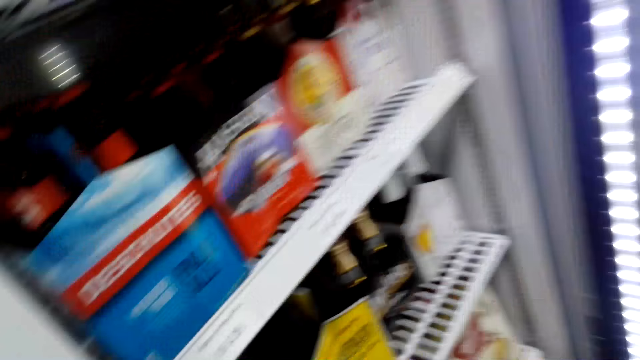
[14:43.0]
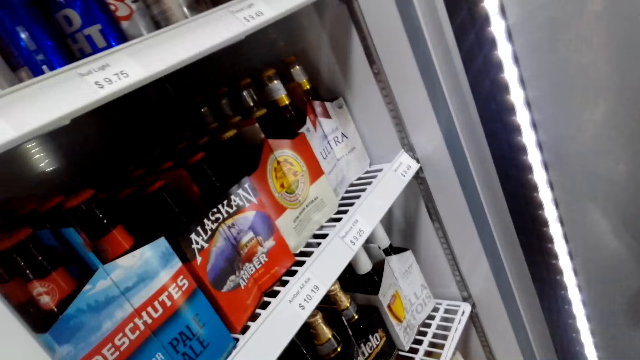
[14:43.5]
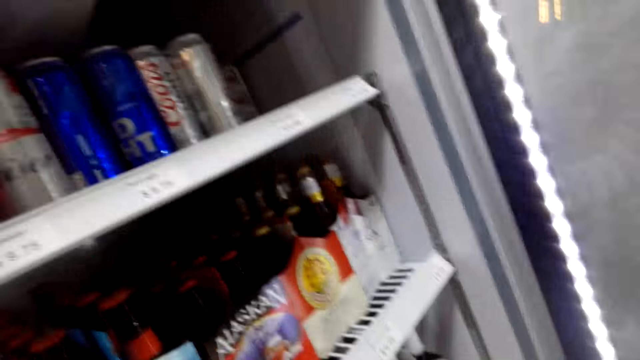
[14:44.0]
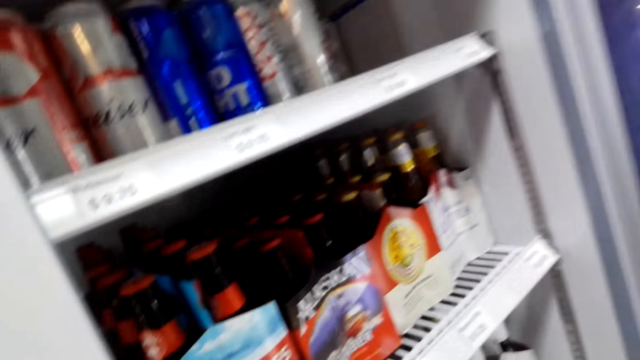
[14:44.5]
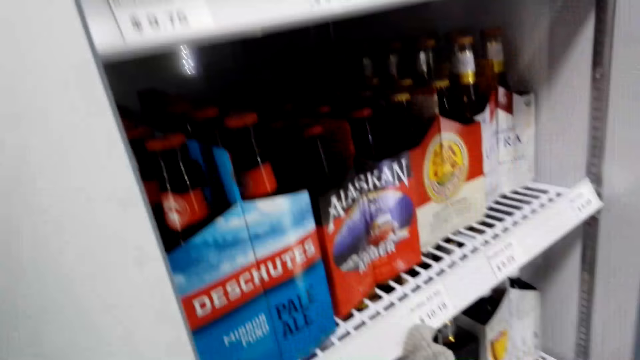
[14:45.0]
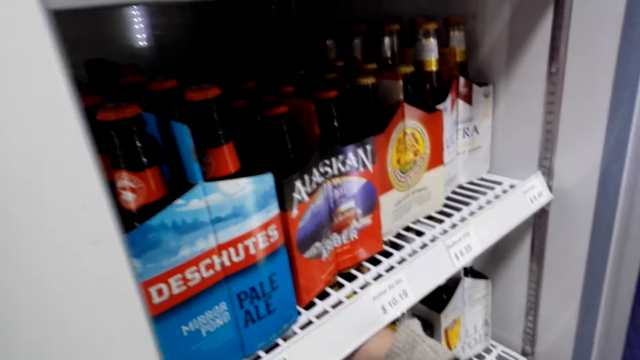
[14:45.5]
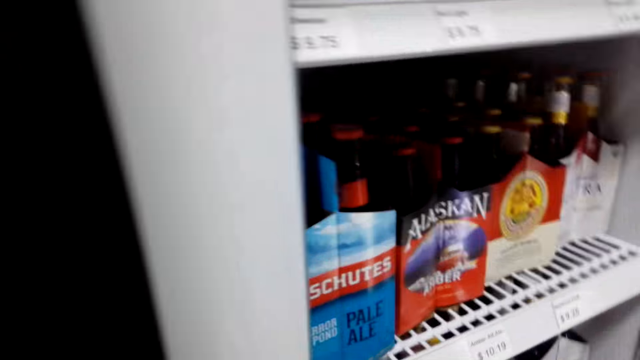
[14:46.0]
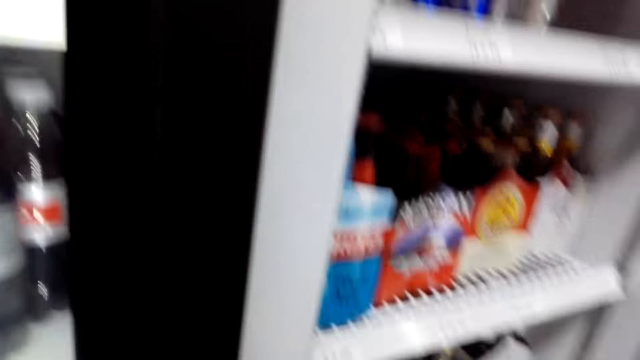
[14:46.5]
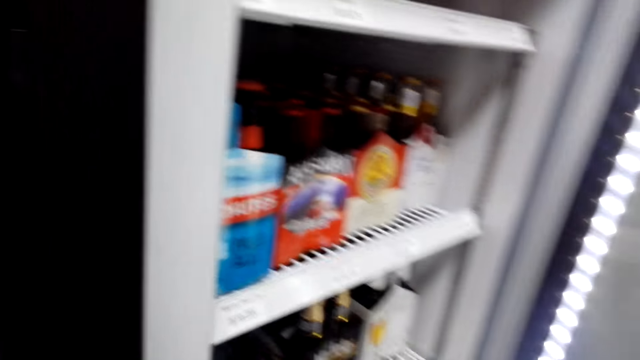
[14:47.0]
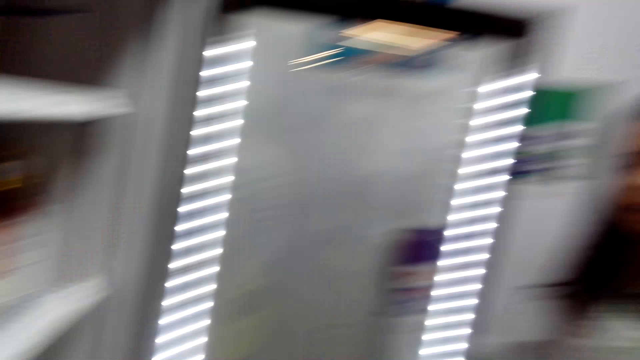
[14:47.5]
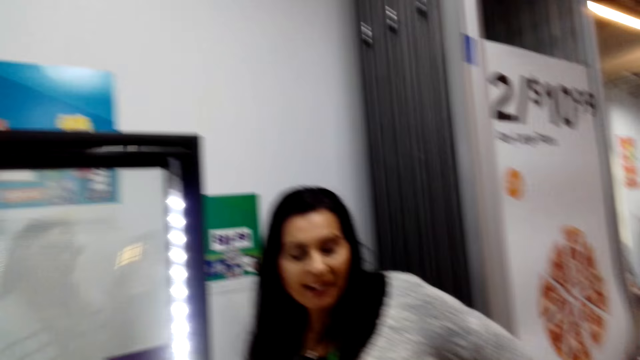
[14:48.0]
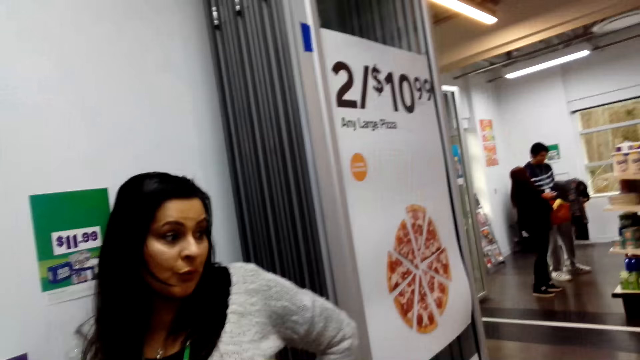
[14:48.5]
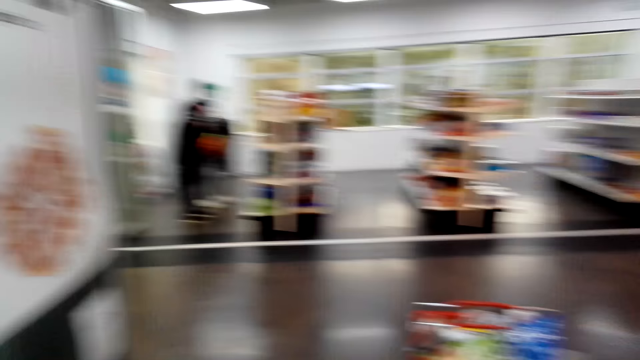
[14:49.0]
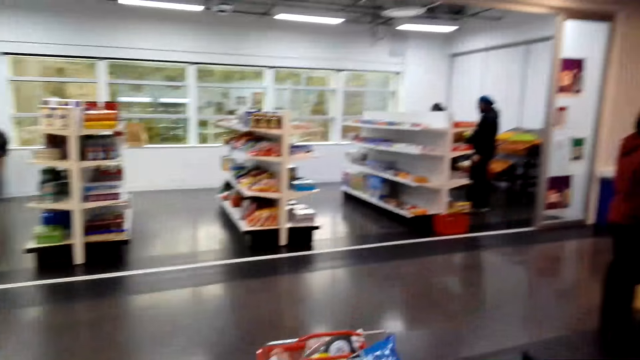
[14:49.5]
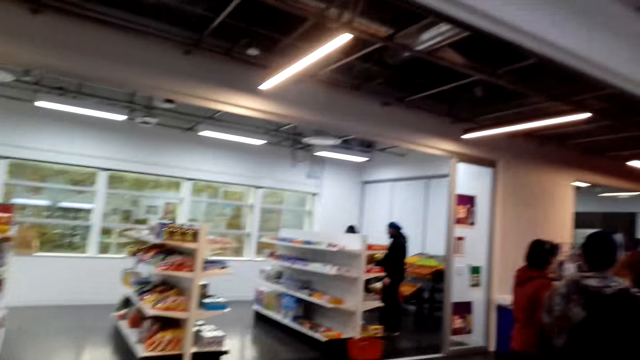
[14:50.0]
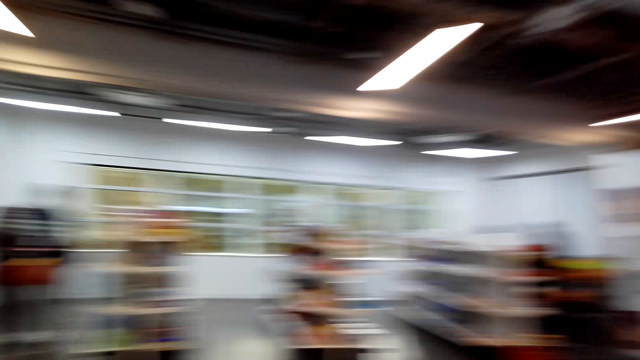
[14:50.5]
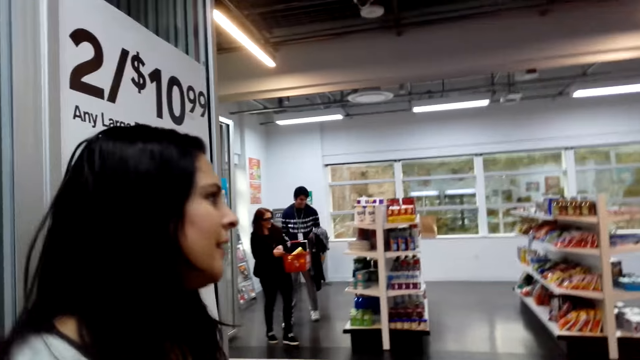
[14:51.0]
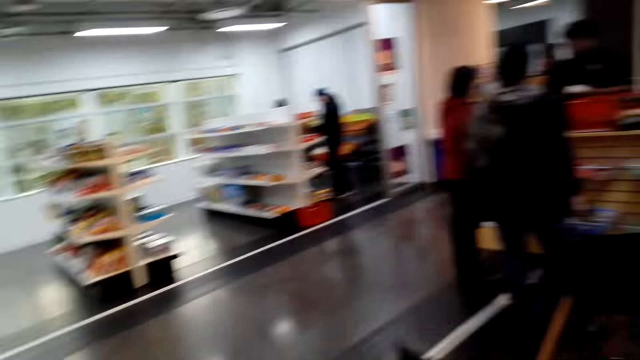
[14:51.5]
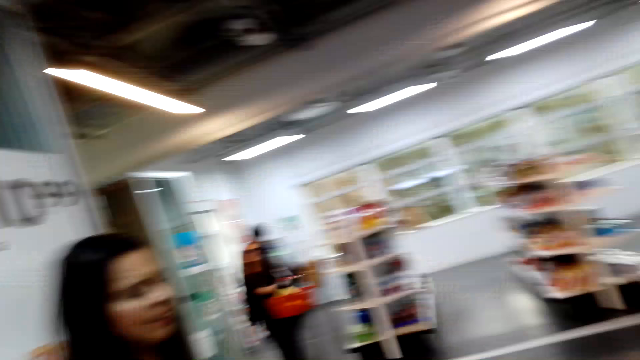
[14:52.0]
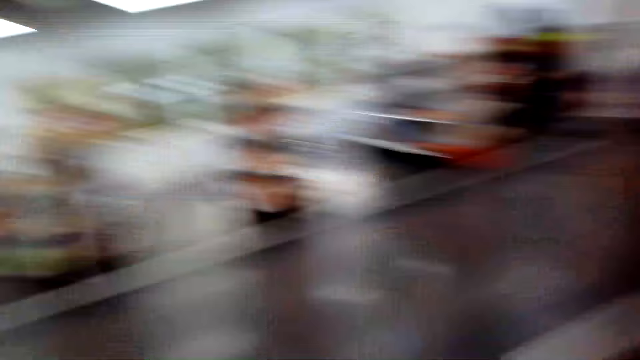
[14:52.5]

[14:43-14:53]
The camera wearer looks into the refrigerator, picks up a box of beer, and looks around. They walk around in the room.

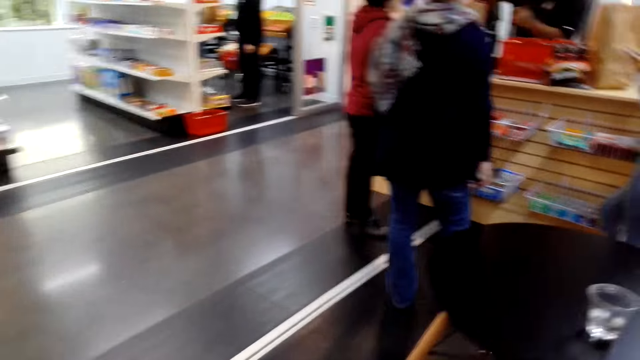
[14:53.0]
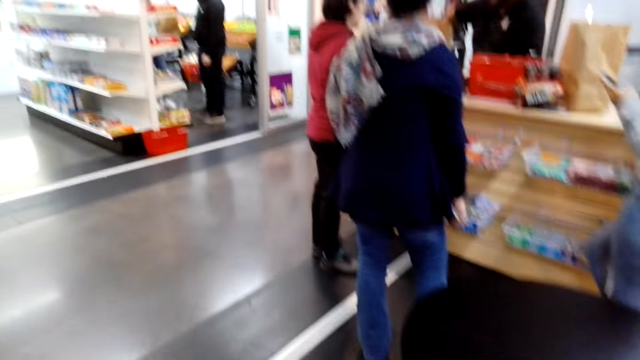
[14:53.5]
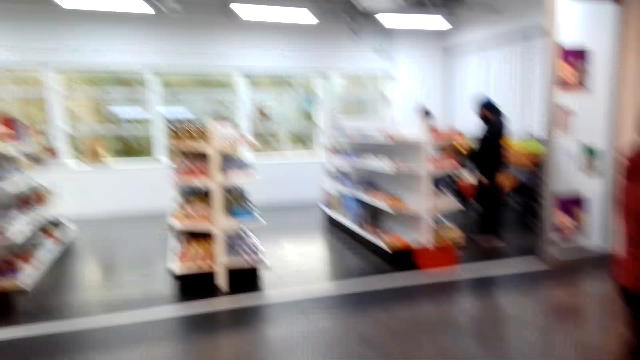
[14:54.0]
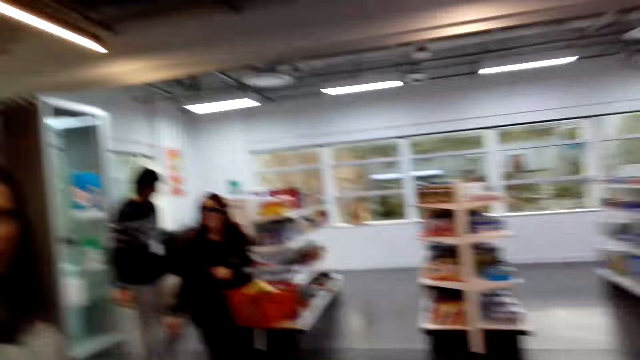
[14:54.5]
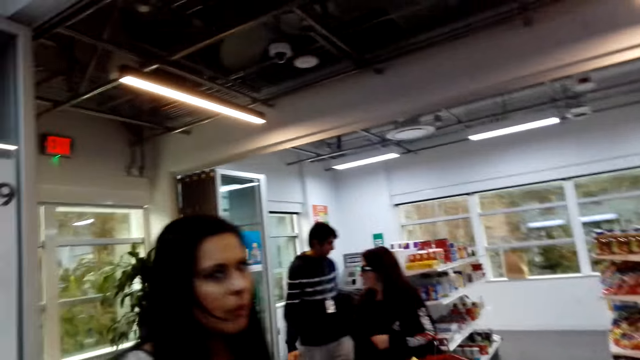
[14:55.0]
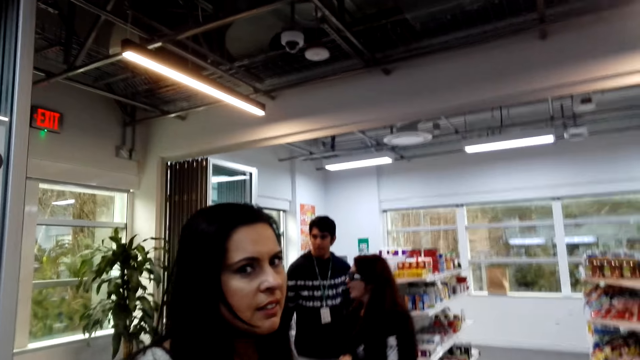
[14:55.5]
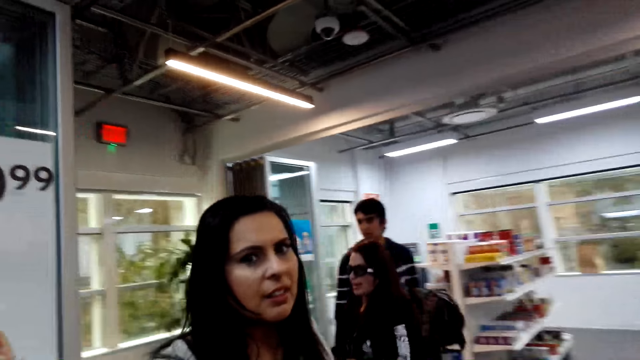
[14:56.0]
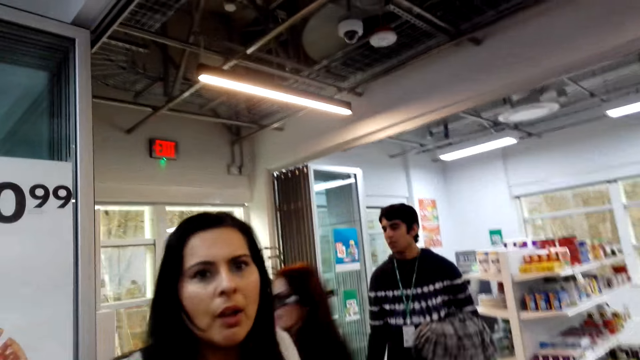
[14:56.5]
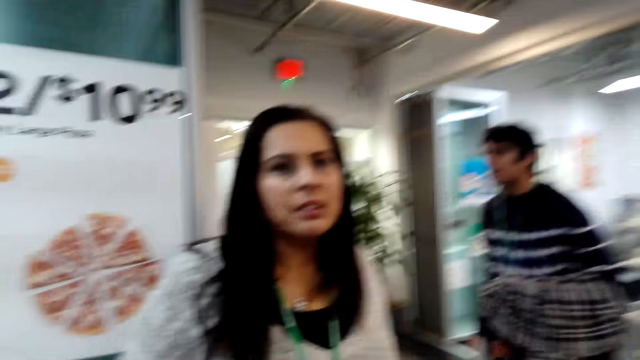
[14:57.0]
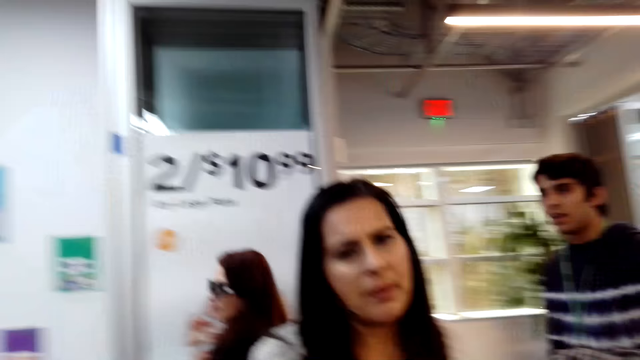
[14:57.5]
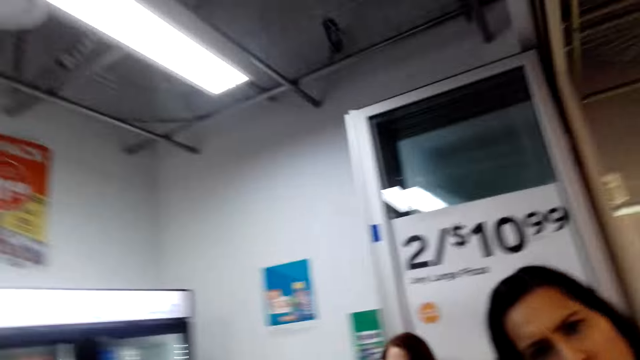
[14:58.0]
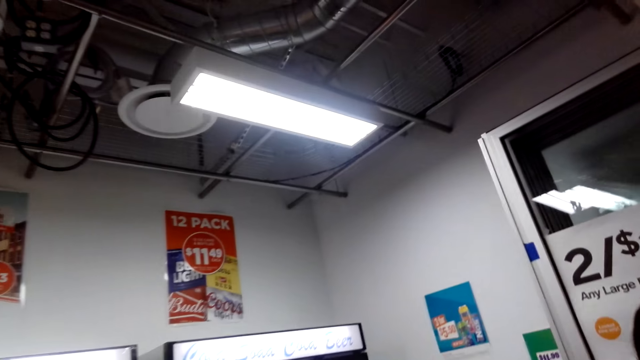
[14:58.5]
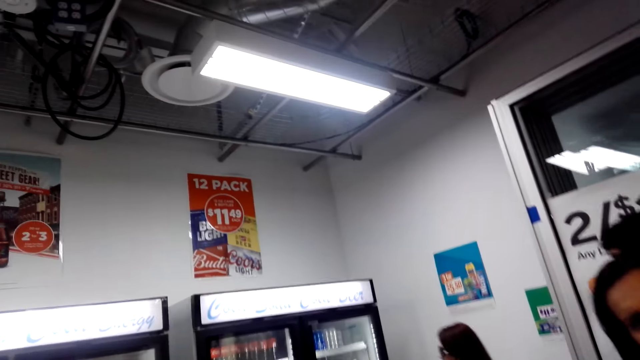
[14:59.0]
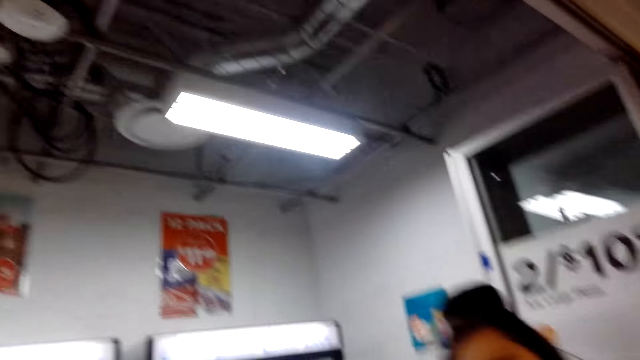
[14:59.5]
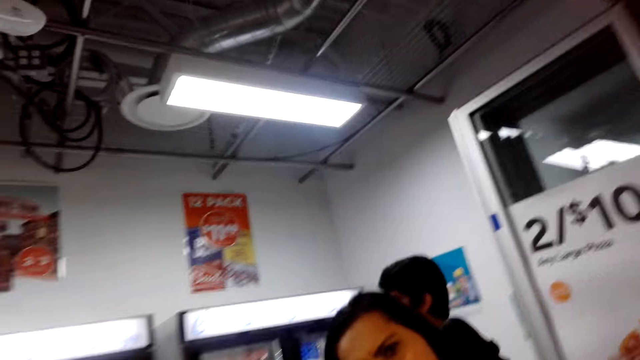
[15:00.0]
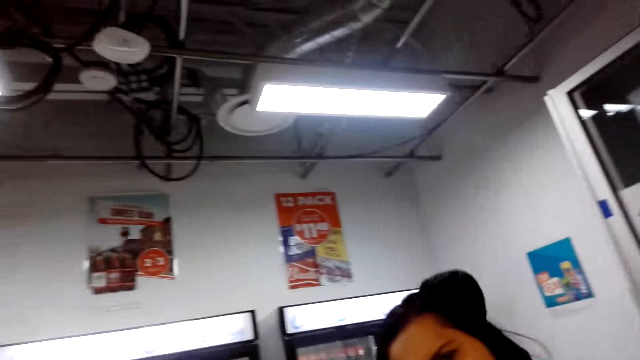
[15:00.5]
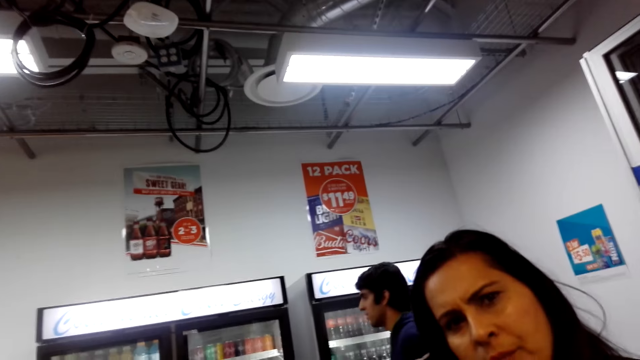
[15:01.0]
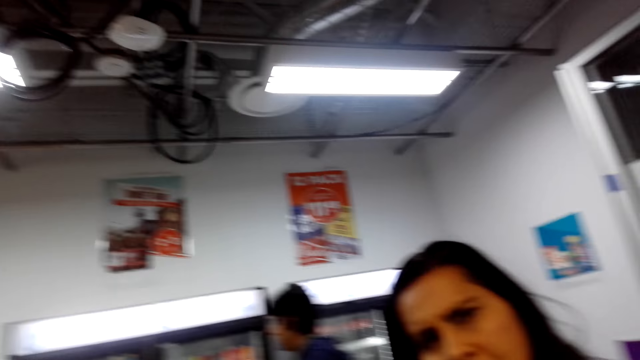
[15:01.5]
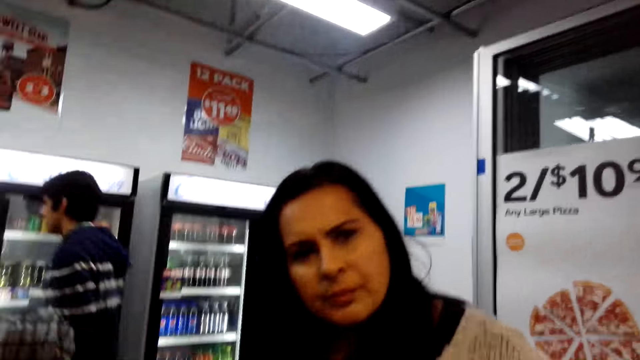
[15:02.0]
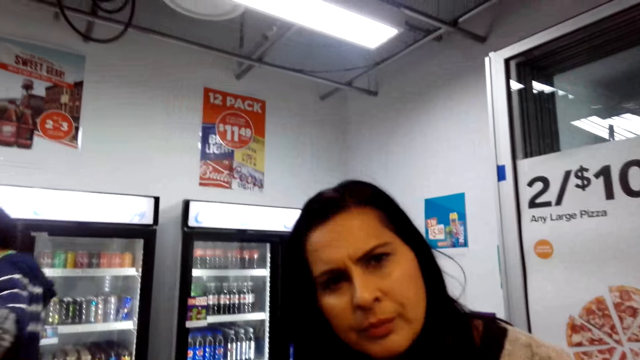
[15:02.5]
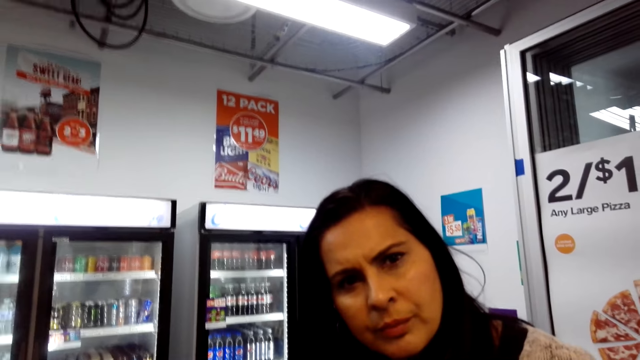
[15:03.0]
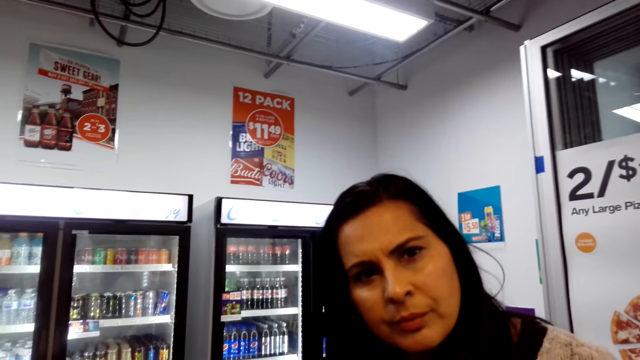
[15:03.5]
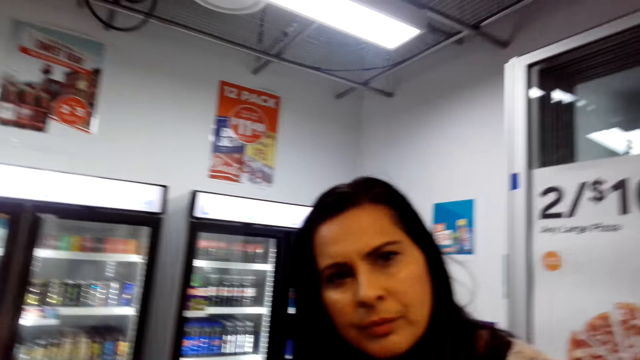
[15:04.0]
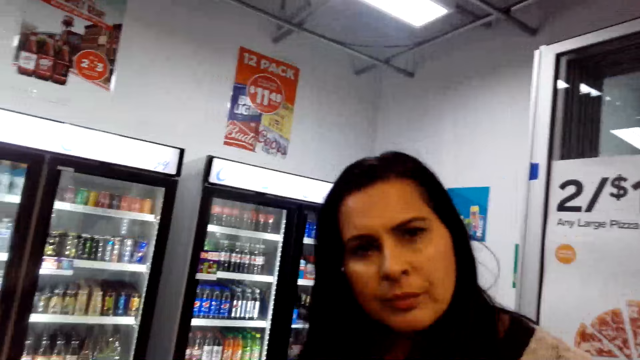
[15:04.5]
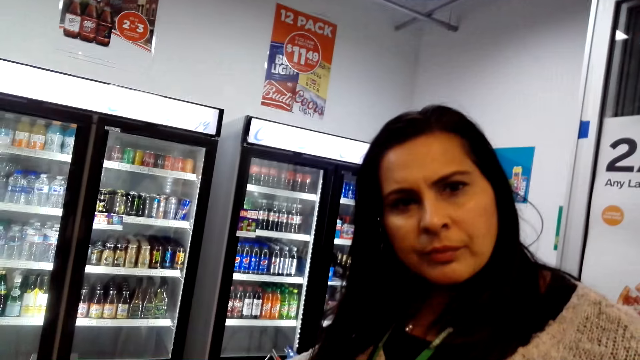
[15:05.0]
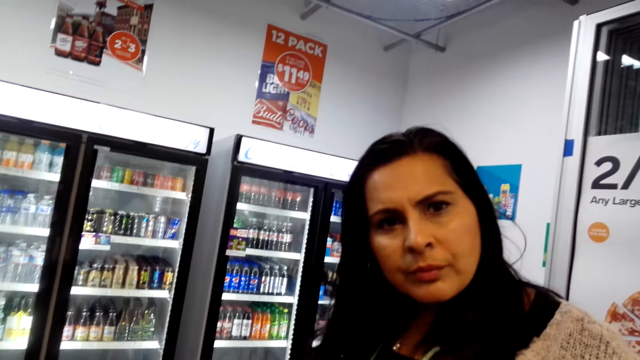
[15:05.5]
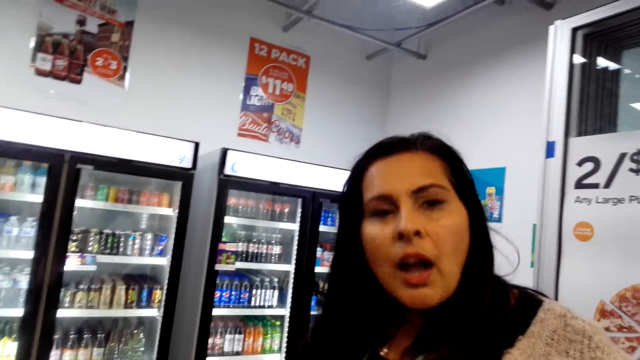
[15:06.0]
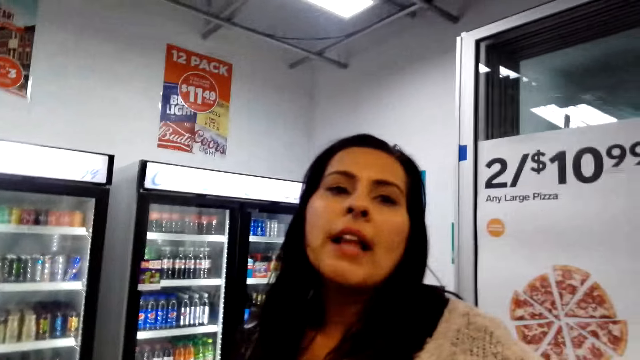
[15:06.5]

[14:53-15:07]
The camera wearer walks ahead. They converse with a lady, look around, look at the lady ahead, look around, and look at the lady ahead.
